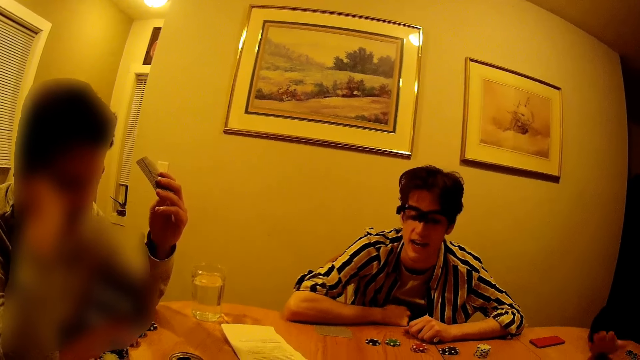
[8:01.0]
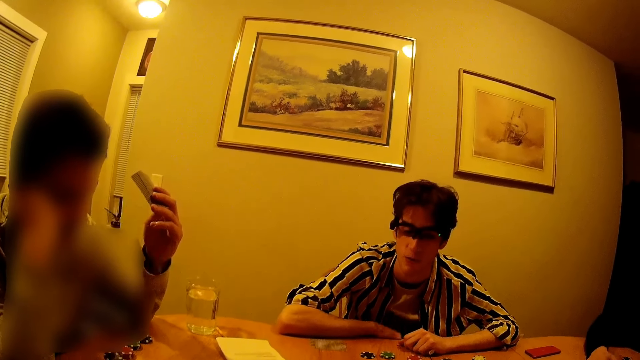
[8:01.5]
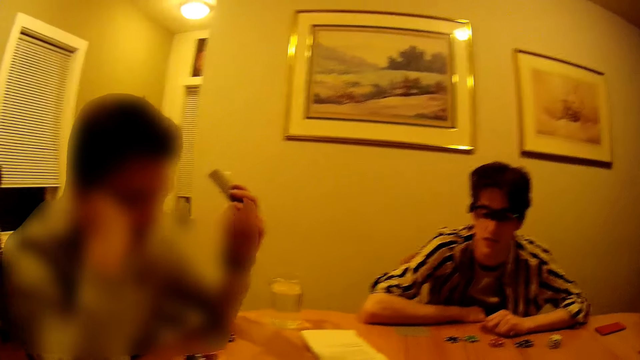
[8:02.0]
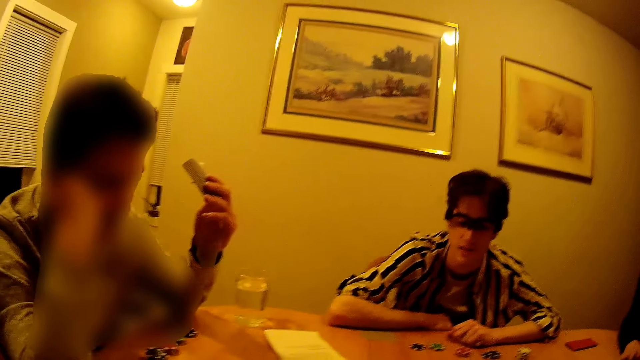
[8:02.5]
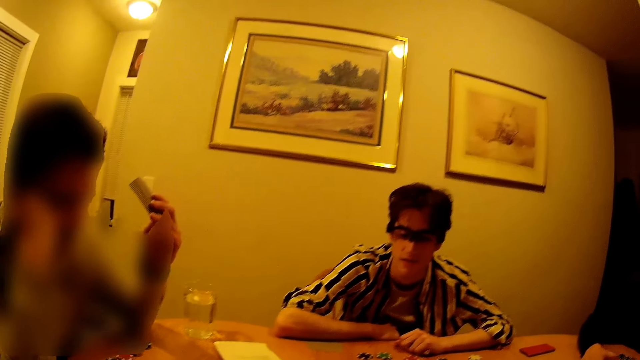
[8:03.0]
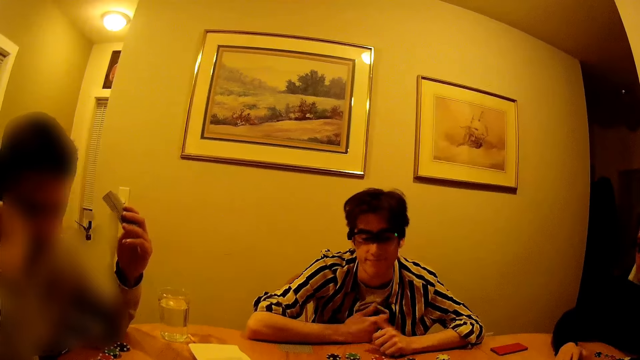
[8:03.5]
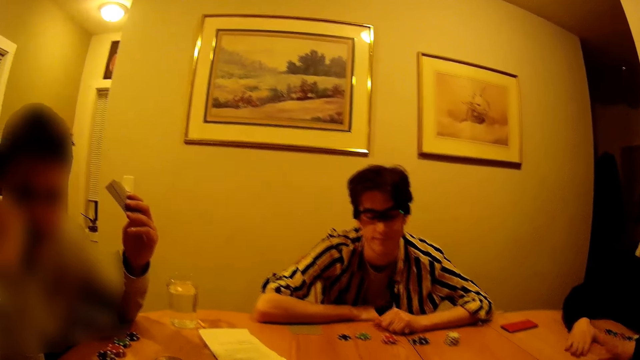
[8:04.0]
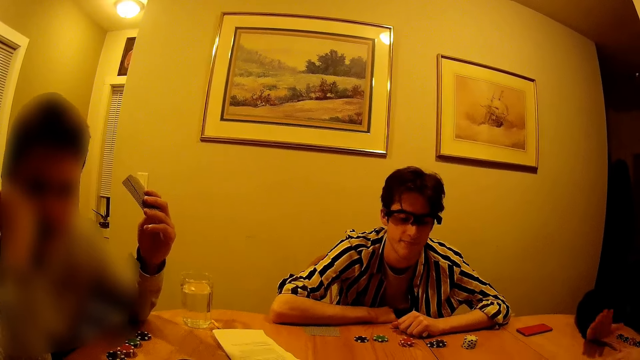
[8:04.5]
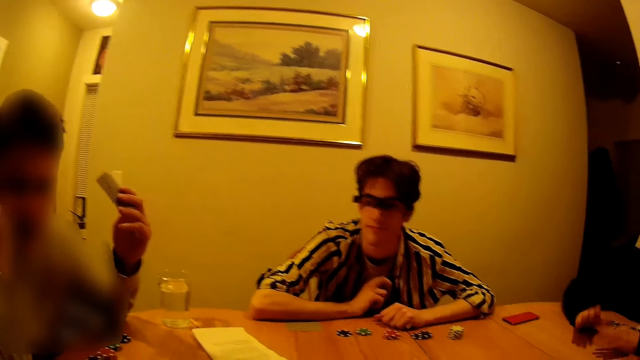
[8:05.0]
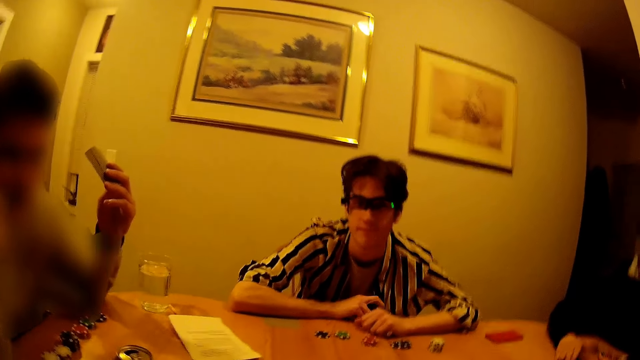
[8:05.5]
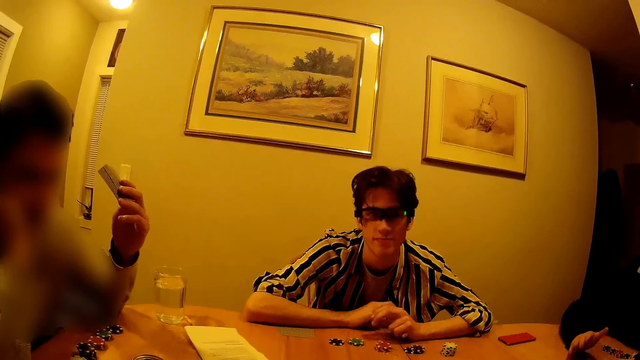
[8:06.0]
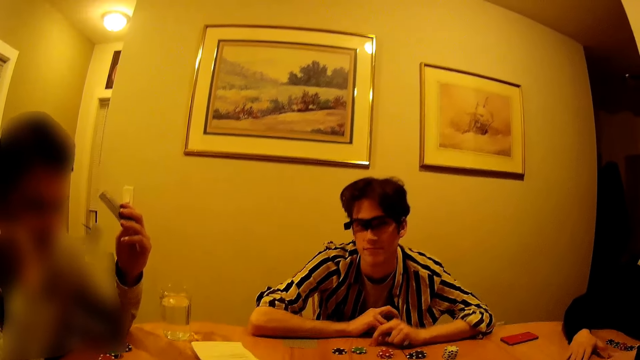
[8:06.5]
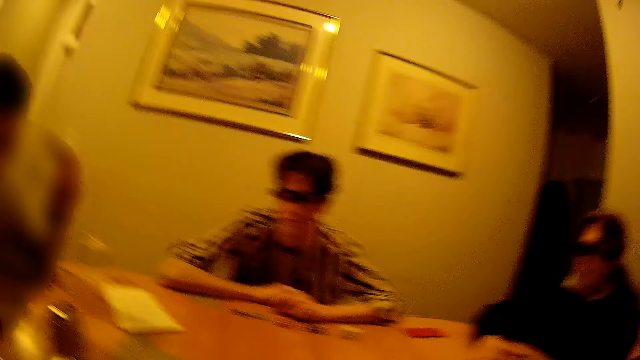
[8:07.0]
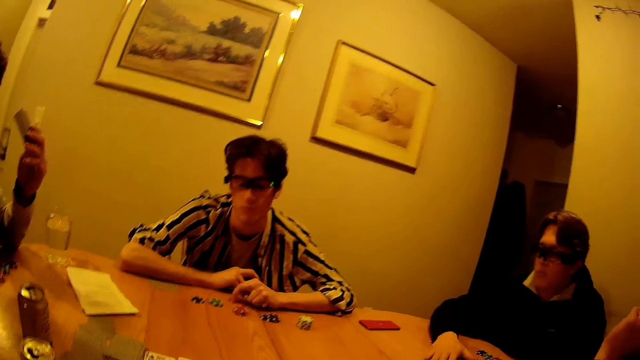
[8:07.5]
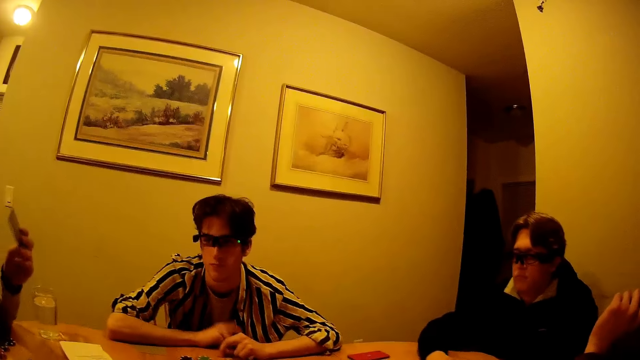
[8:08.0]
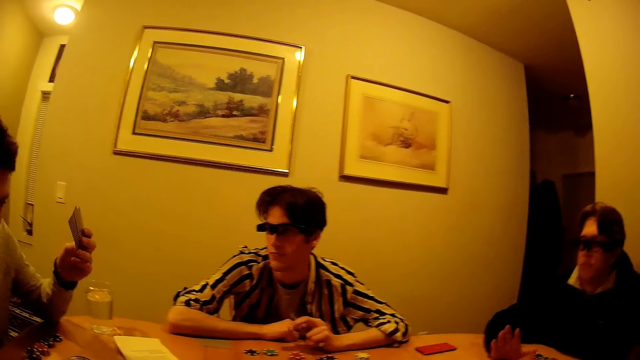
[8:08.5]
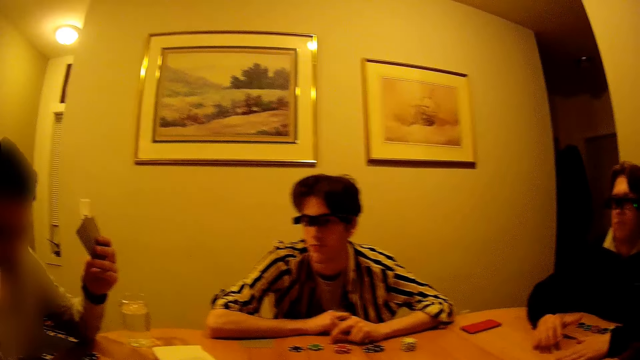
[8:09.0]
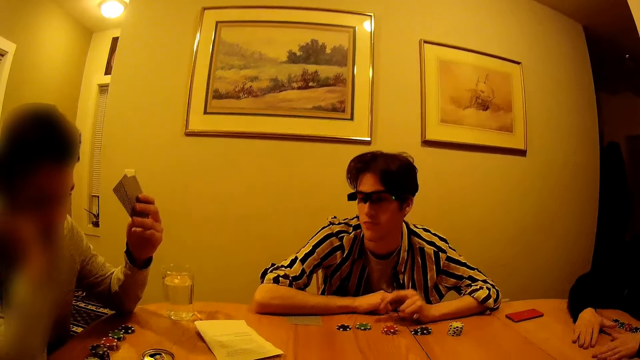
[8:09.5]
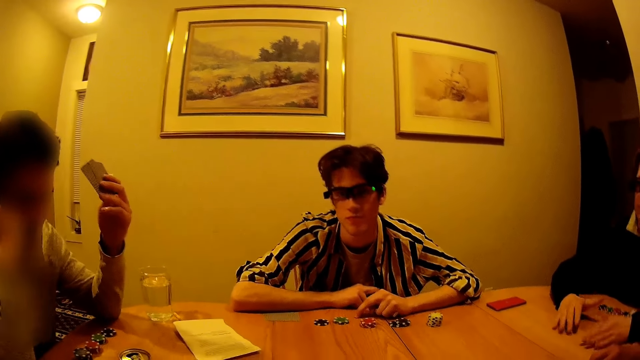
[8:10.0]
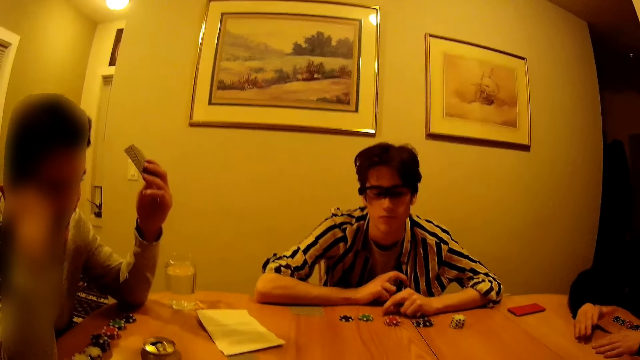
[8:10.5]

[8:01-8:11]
A man interacts with the camera wearer in the apartment. Another man beats both hands on the table.

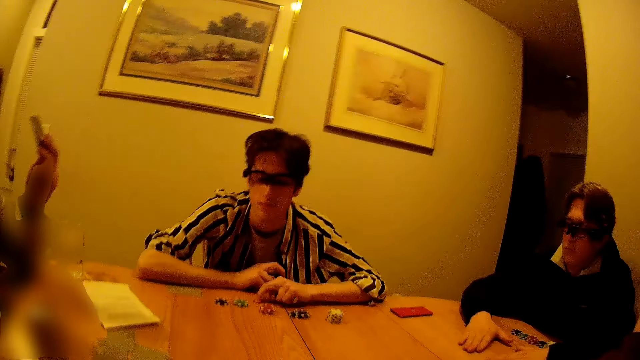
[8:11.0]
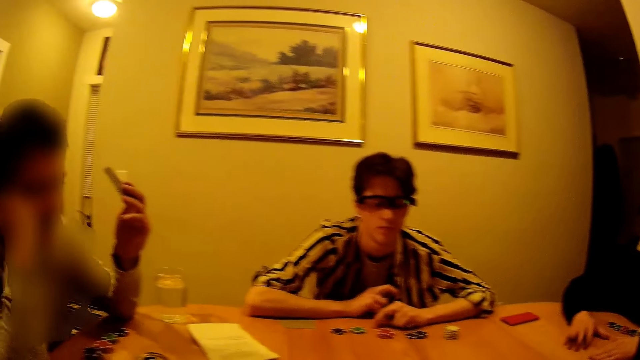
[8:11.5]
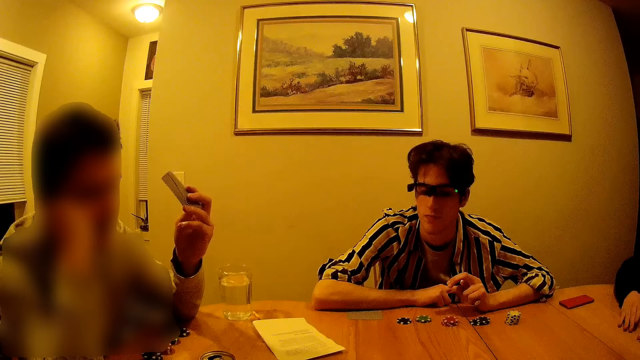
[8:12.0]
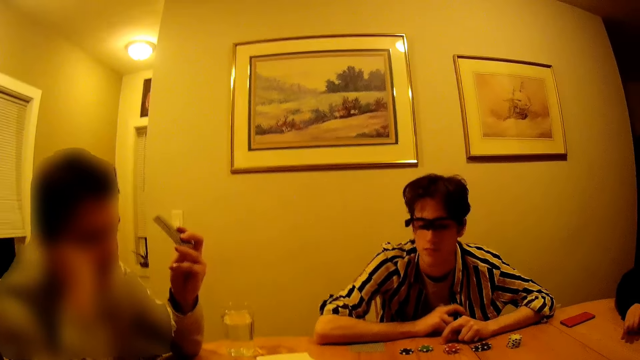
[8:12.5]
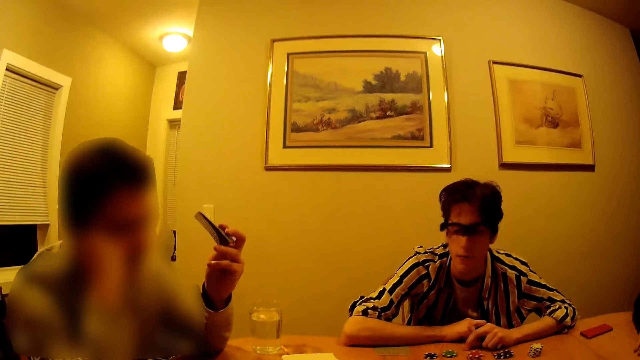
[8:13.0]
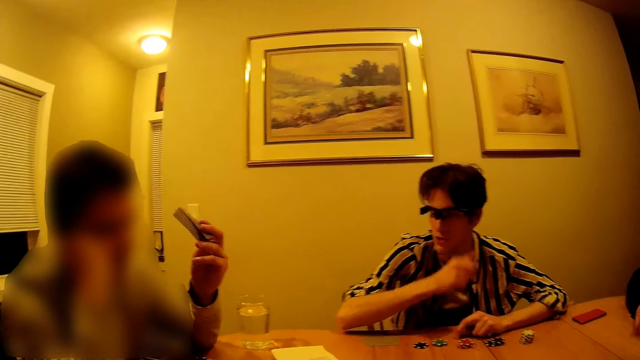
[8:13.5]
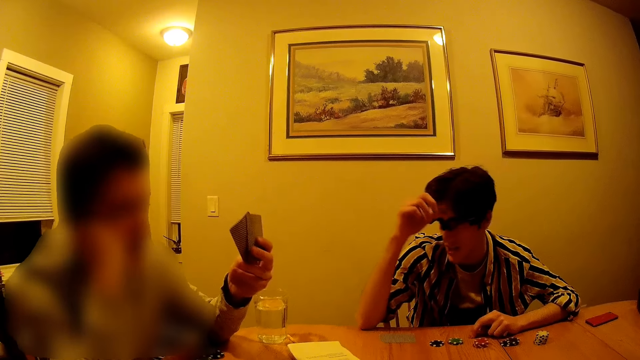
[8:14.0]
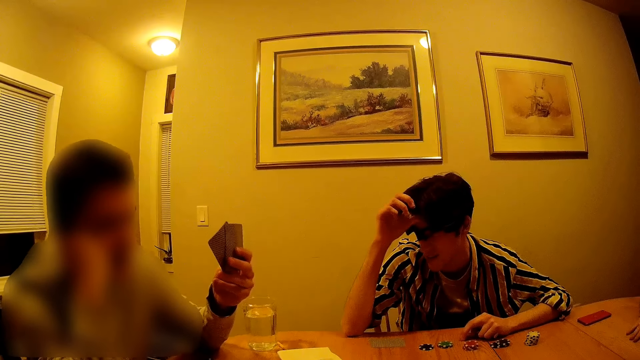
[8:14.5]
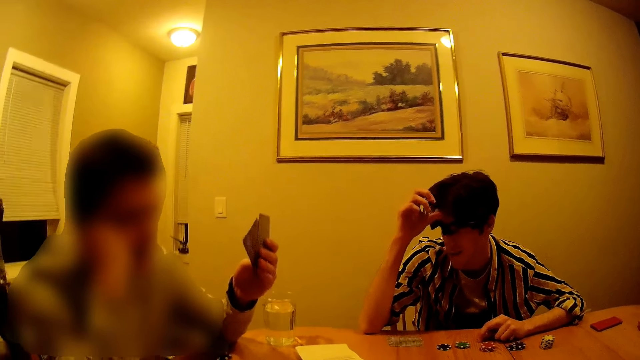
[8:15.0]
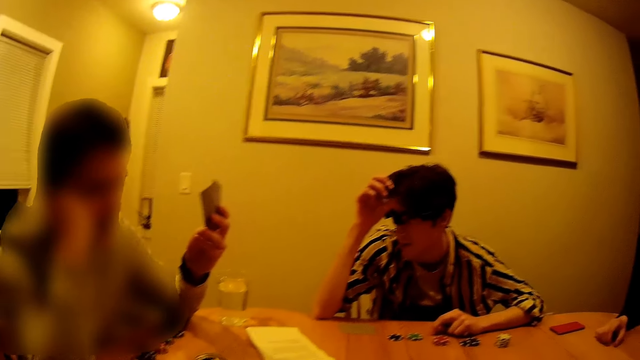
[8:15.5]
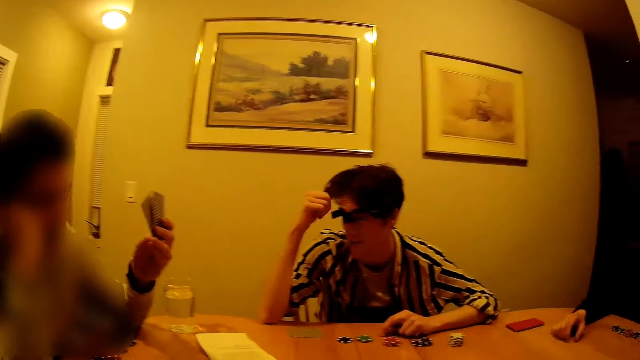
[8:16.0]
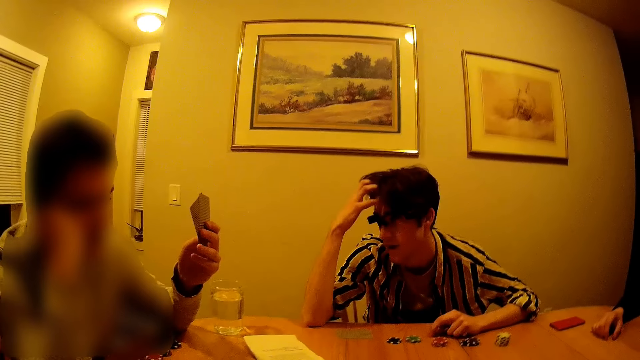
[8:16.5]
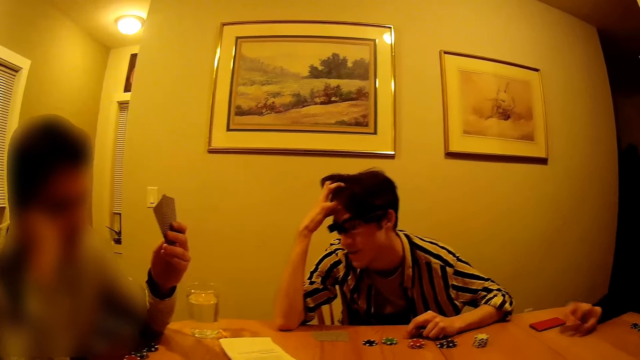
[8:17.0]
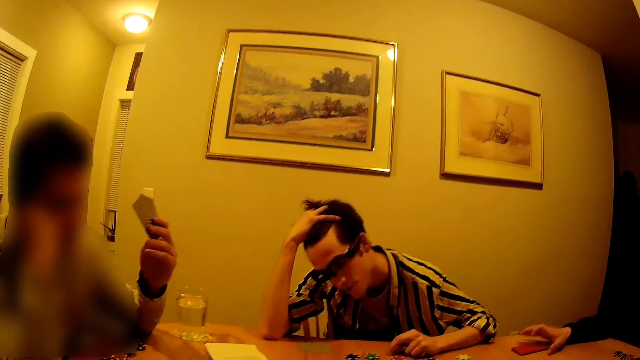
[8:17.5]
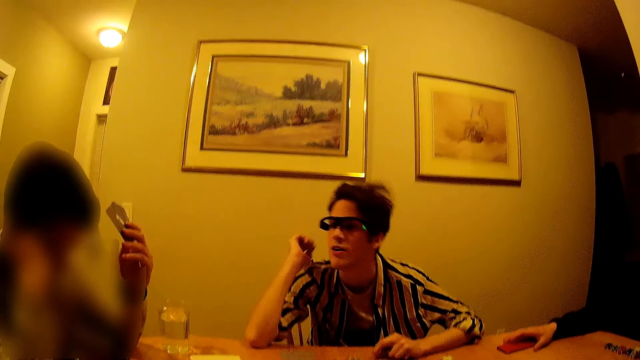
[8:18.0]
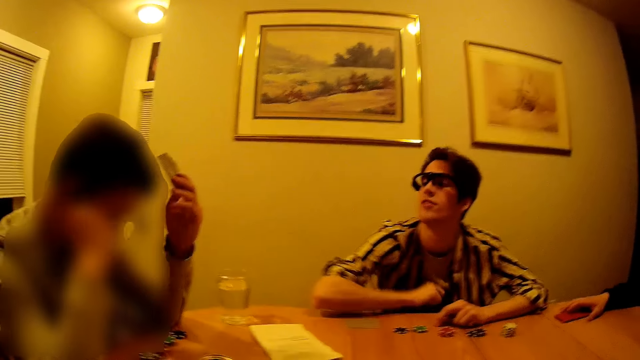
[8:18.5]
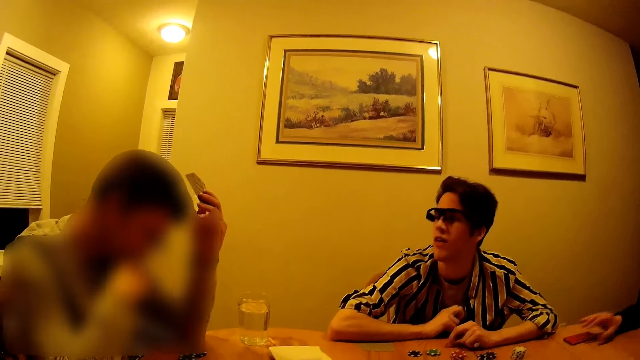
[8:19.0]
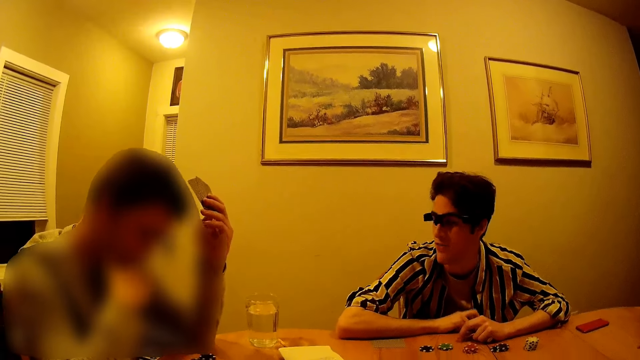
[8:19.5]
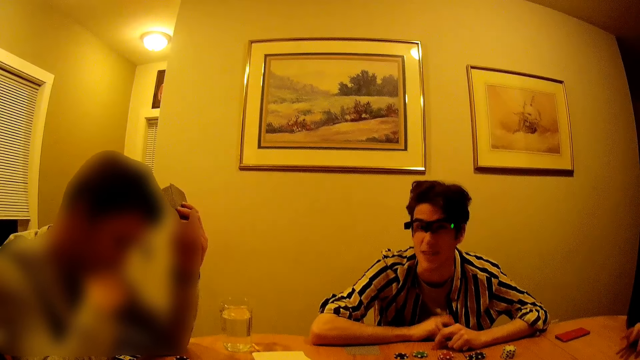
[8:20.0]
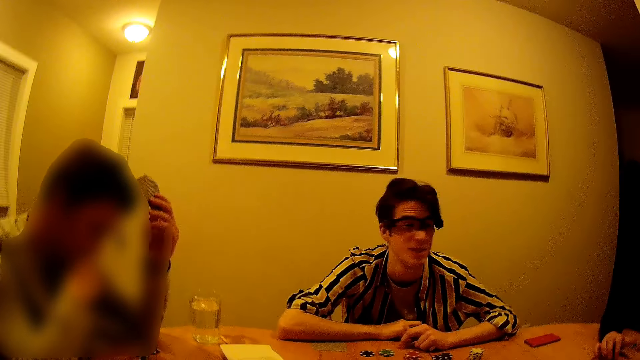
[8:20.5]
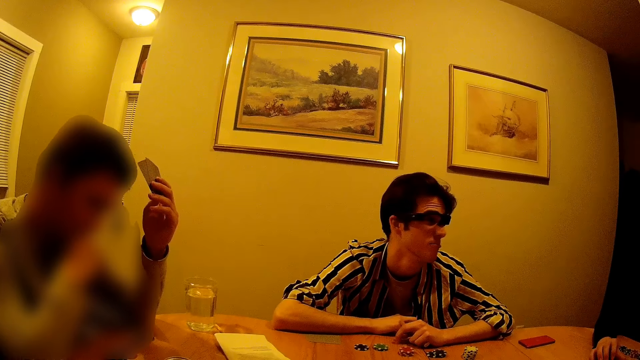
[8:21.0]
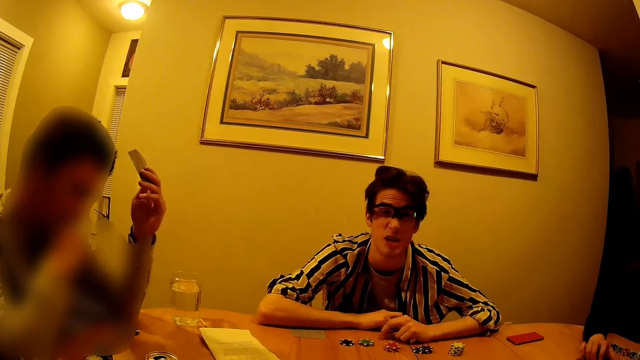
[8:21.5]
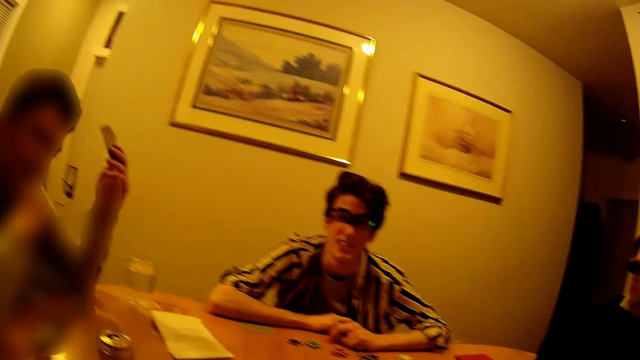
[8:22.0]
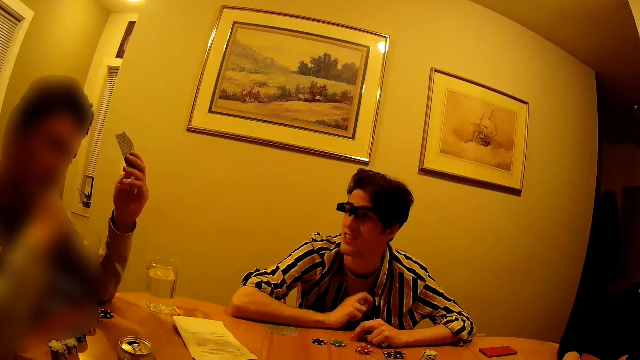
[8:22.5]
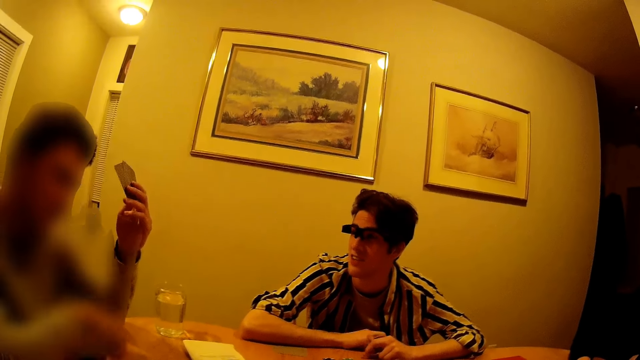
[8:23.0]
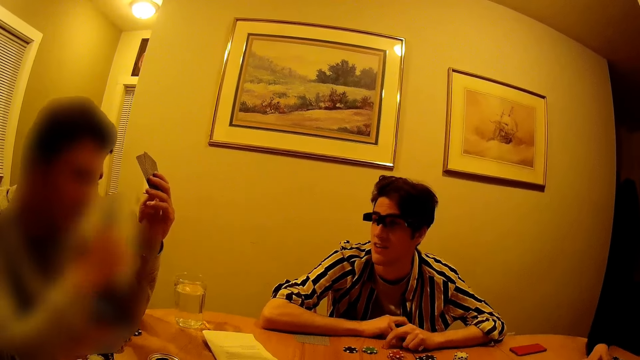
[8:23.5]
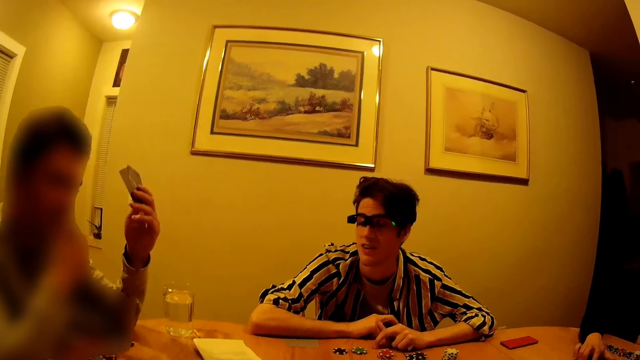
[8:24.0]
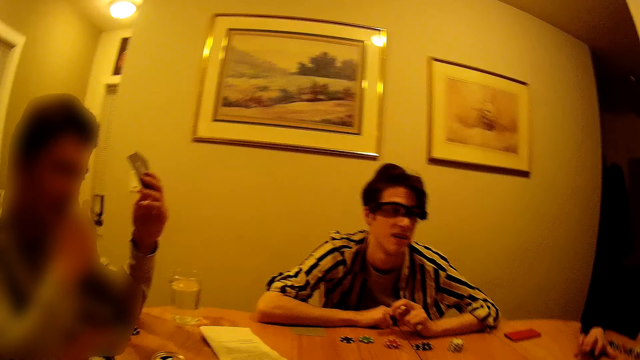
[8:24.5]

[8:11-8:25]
A man interacts with another man in the apartment. The first man touches his hair with his right hand. A third man taps on the phone with his right hand. The first man drops his right hand on the table and knocks on the table with his right hand. The second man interacts with the first man in the apartment. The first man beats both hands on the table.
